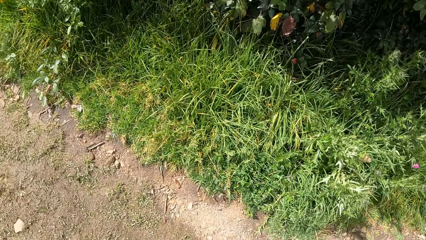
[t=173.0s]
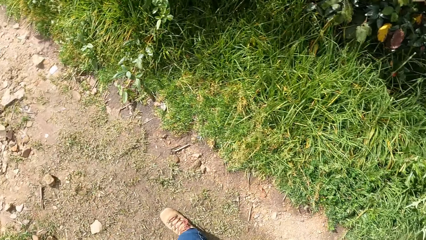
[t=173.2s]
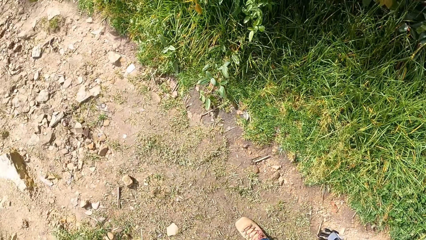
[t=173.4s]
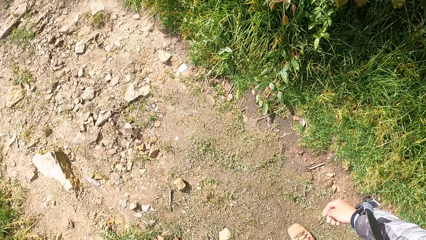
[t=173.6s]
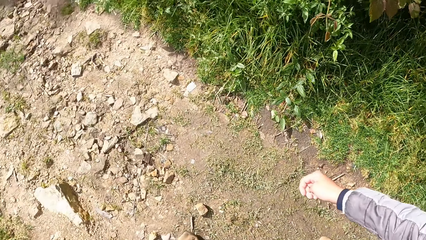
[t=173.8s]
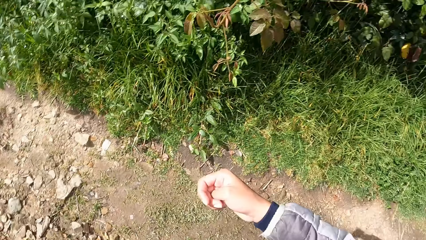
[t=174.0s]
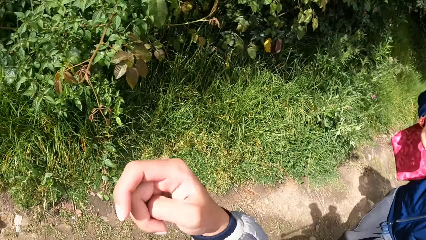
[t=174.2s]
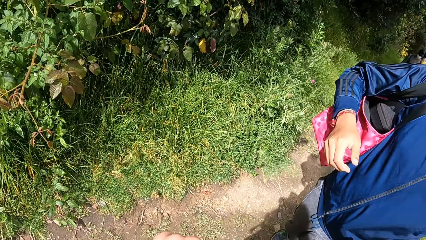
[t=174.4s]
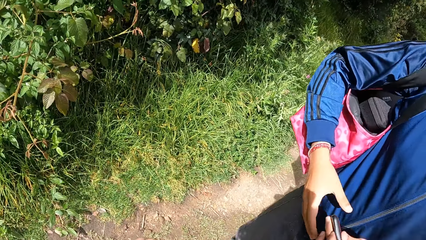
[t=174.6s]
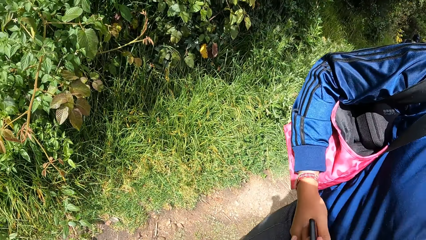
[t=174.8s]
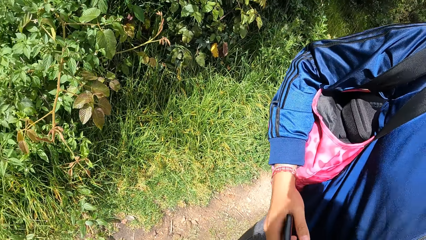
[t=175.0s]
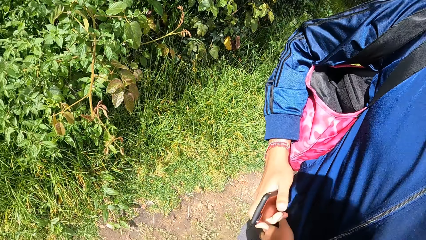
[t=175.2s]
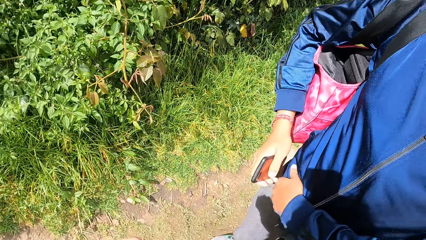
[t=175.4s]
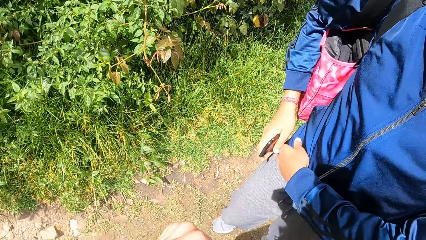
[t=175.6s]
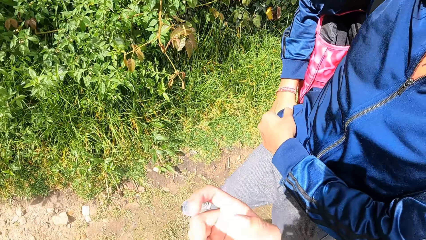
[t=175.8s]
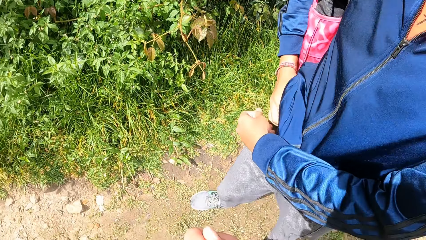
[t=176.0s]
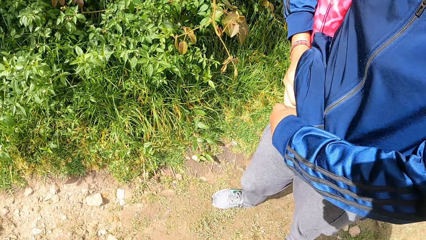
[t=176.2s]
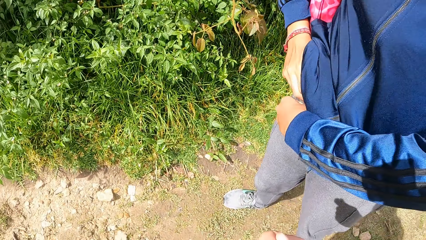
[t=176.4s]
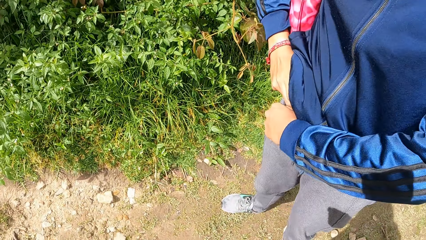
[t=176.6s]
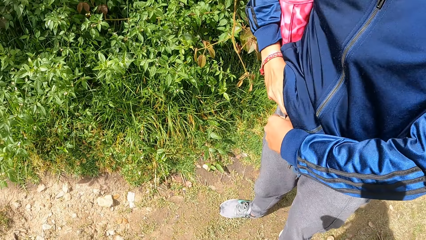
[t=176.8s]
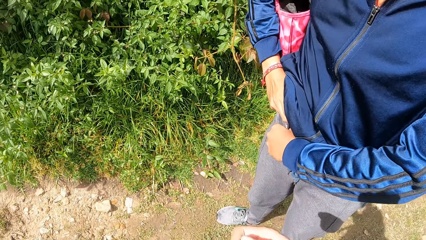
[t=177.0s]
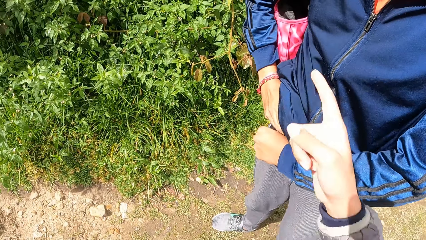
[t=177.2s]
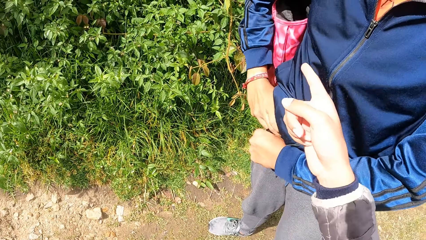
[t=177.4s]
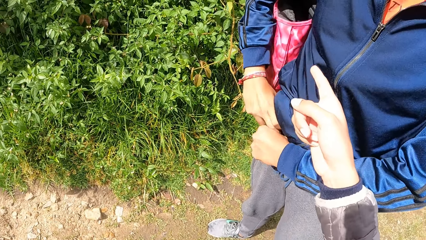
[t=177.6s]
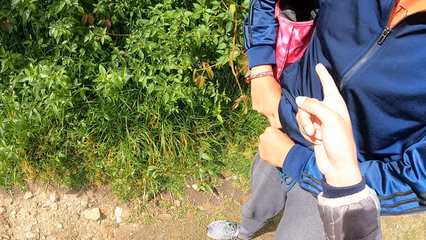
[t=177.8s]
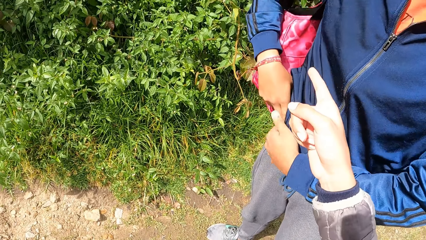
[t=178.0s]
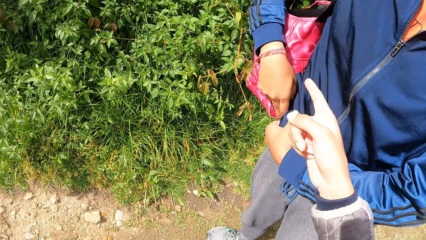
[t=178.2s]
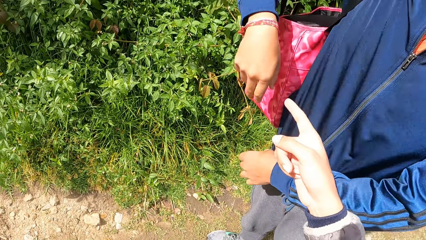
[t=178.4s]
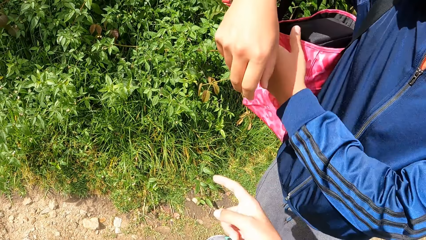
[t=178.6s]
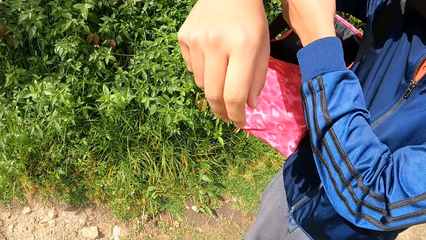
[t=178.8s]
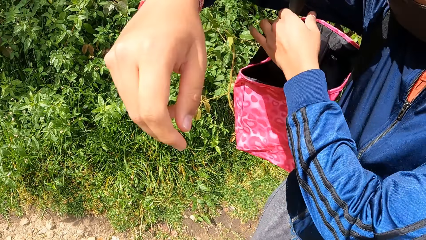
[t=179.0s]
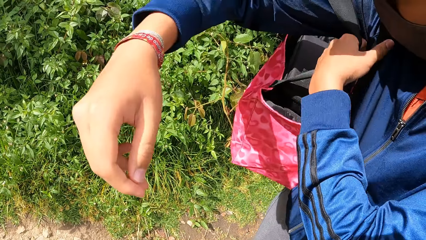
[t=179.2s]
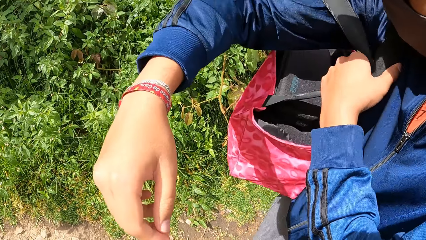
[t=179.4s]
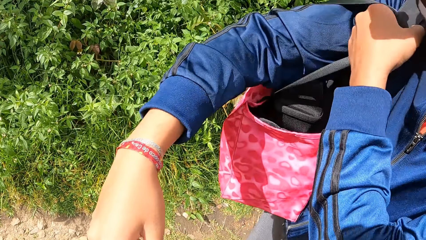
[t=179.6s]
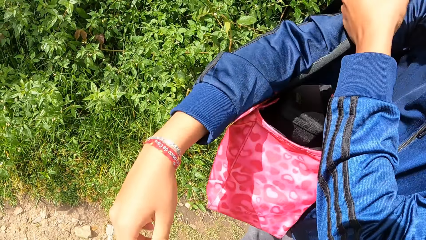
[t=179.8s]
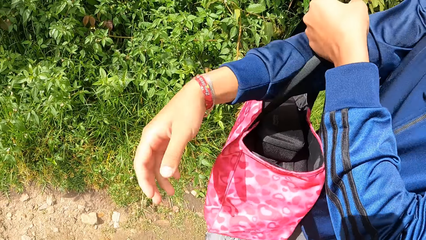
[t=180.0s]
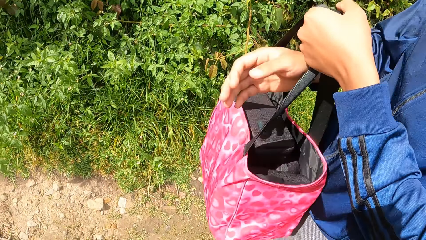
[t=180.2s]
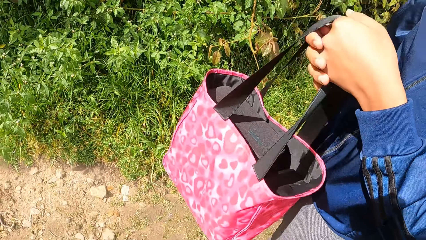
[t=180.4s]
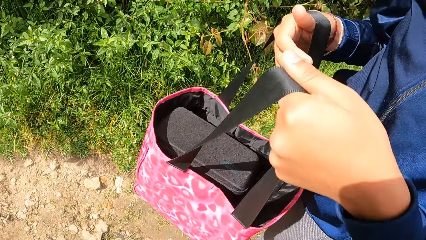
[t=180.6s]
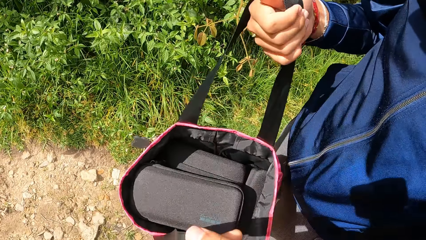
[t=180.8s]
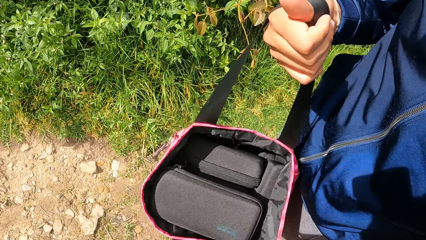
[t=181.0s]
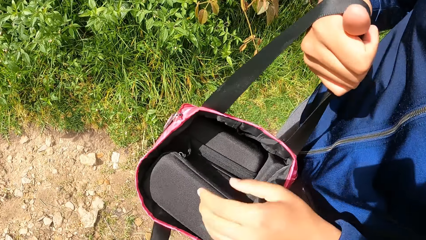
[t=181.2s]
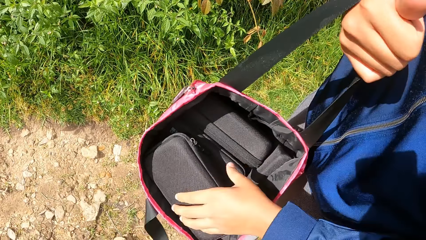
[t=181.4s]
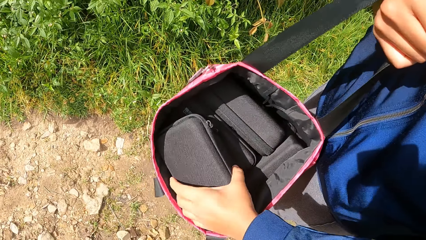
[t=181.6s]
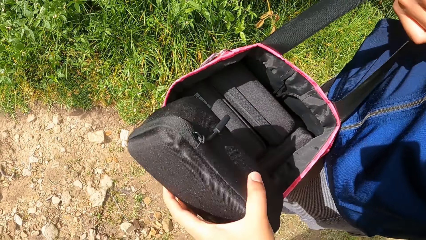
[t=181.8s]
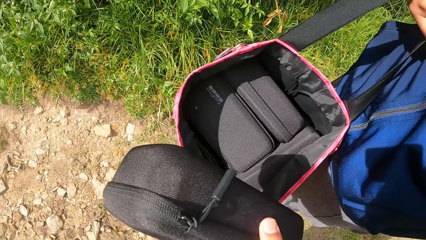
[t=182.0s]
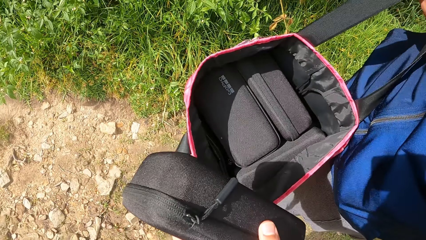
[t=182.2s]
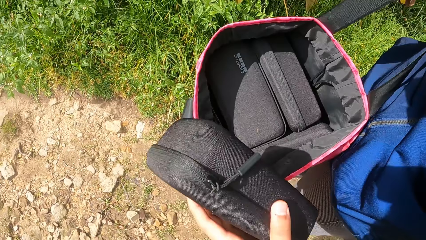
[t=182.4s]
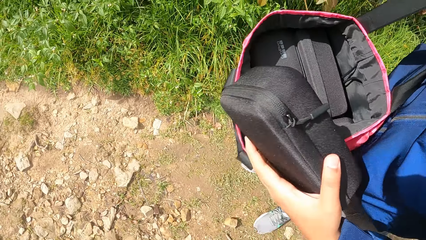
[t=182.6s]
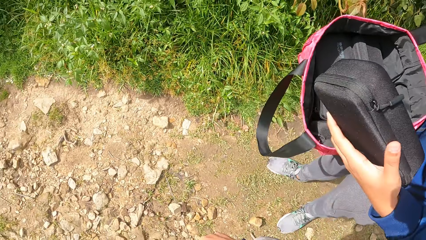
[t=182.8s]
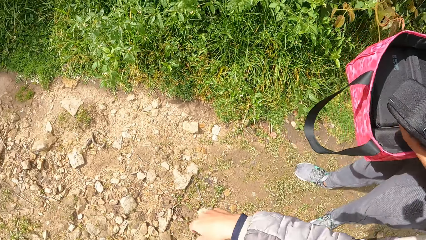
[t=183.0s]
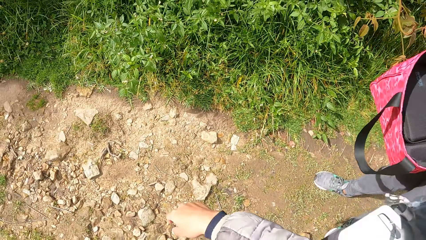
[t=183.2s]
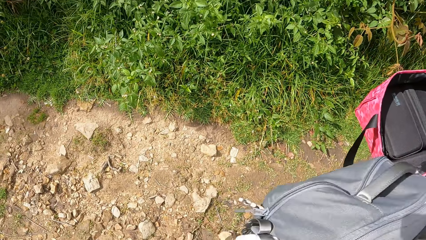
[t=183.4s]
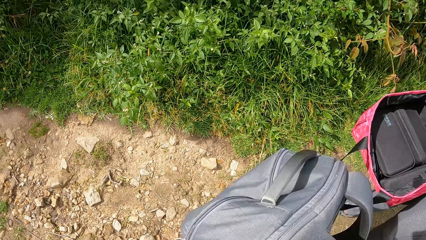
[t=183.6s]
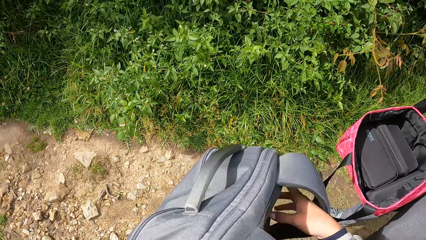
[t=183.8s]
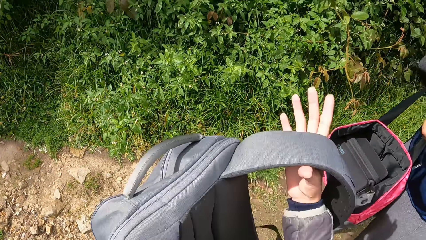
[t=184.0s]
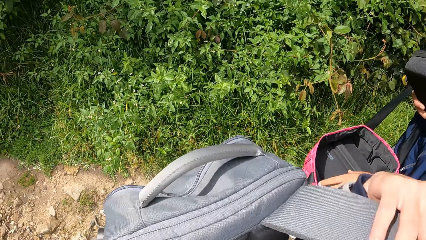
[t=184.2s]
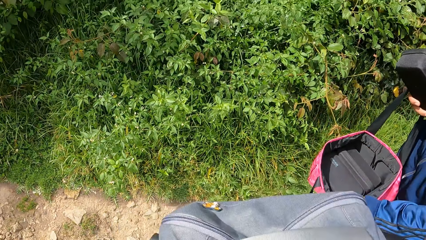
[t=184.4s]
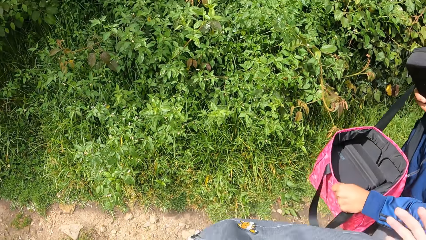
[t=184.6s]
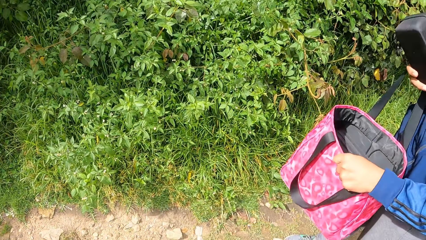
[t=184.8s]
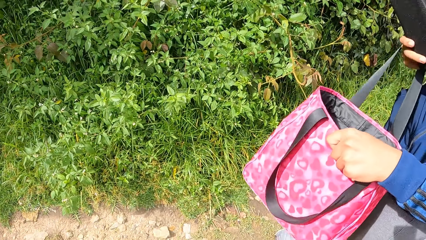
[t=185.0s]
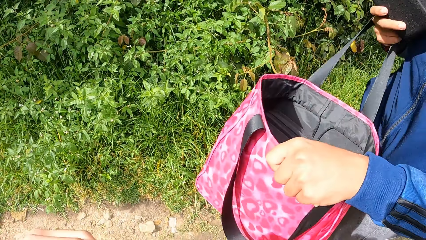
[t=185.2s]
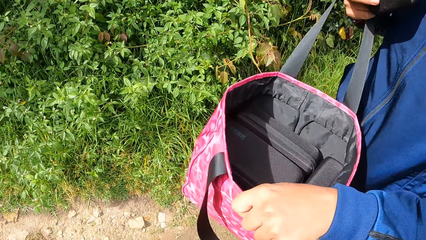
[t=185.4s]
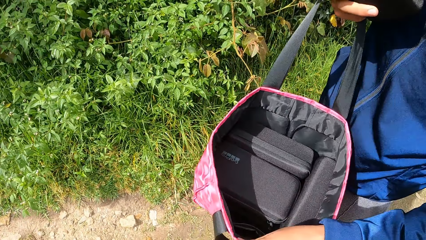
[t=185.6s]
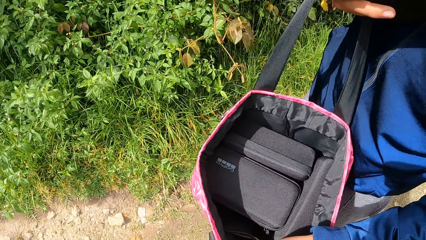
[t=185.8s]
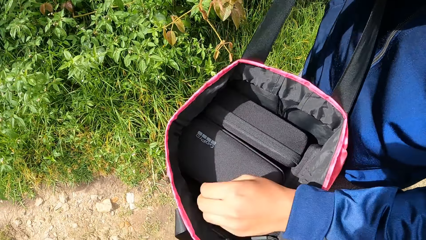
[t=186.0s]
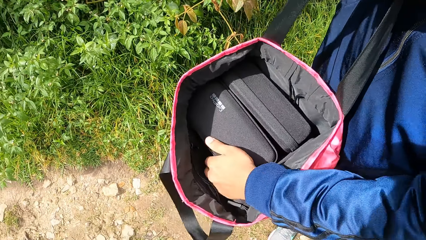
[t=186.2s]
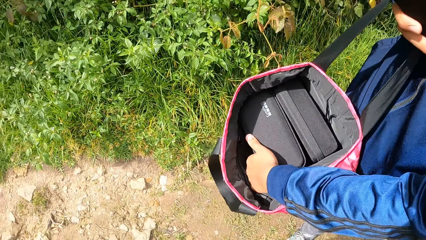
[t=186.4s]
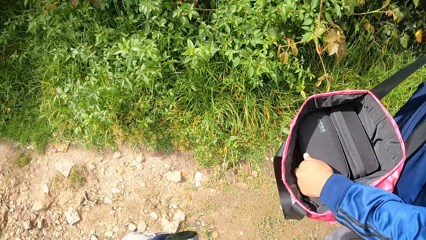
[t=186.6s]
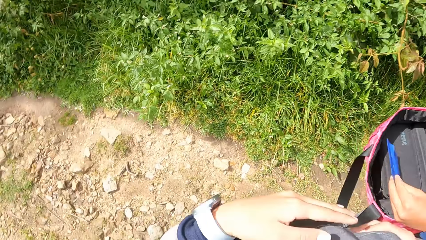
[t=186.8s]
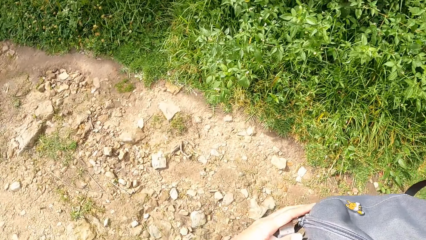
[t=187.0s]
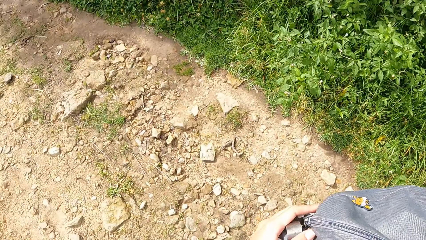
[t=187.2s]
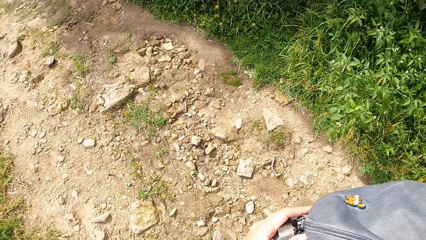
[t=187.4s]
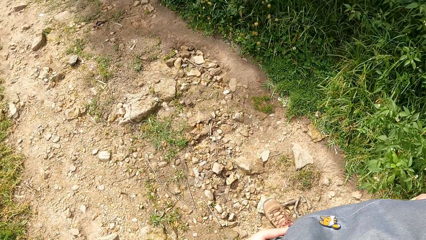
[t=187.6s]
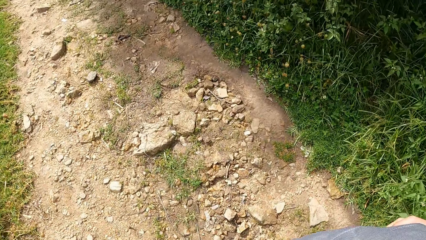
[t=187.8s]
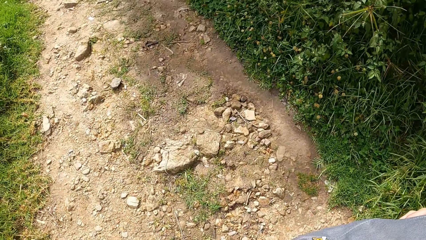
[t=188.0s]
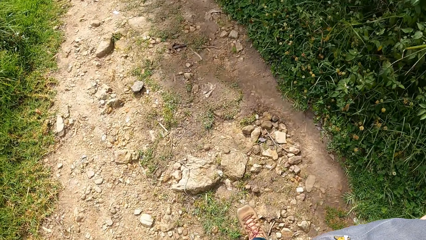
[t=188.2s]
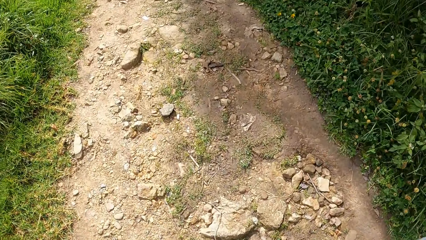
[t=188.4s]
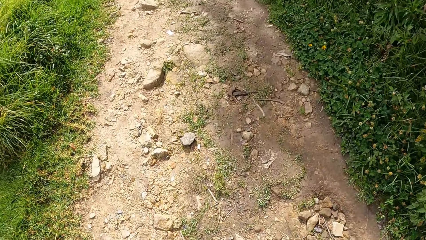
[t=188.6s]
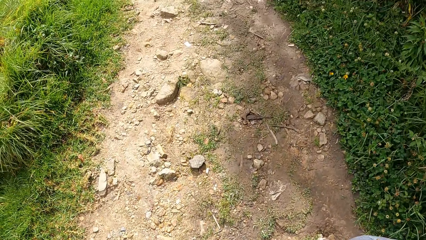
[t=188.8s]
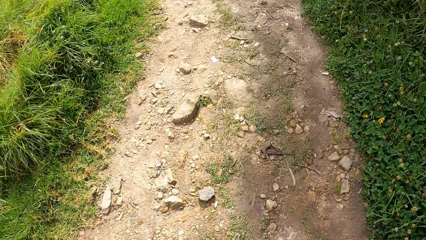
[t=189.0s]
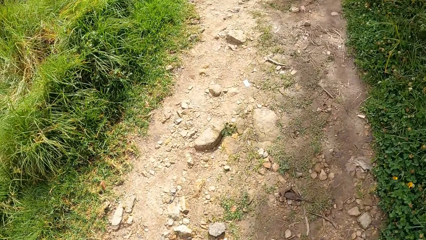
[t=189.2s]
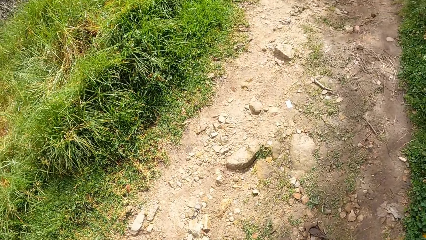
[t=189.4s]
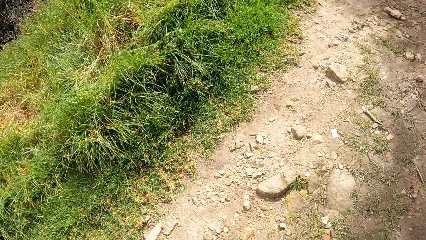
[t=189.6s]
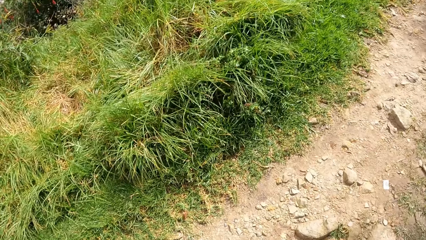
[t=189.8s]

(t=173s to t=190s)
The man passes a phone from his left hand to his right hand. A woman picks up the phone. The man keeps the phone in a pocket of his shirt with his right hand. Another man carries the handbag from his right shoulder with his left hand. The first man holds the handbag with both hands and removes the camera bag from the handbag with his left hand. The woman picks up something. The camera wearer removes the bag from his right hand. He puts on the bag with his right hand.
